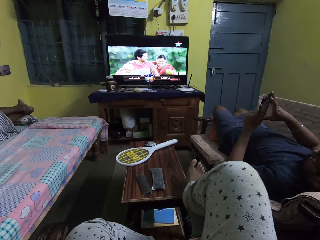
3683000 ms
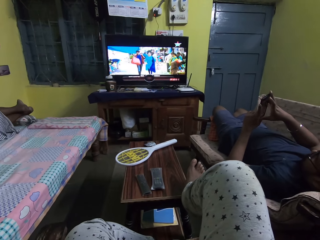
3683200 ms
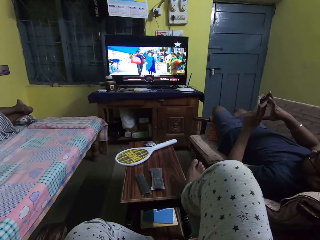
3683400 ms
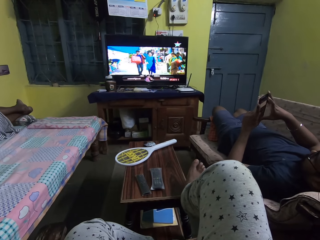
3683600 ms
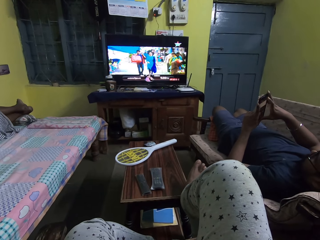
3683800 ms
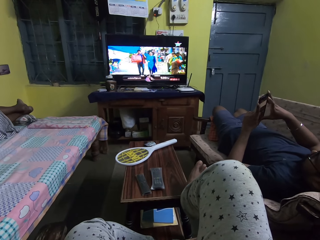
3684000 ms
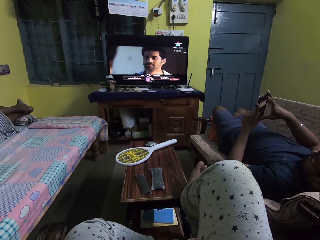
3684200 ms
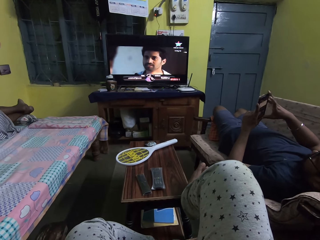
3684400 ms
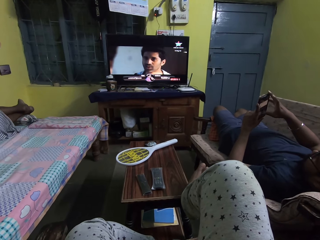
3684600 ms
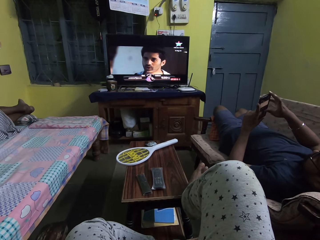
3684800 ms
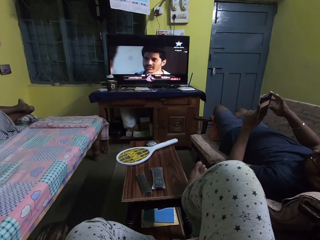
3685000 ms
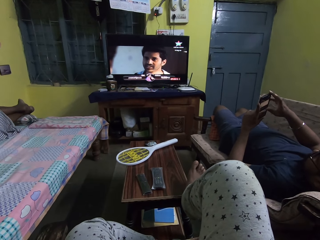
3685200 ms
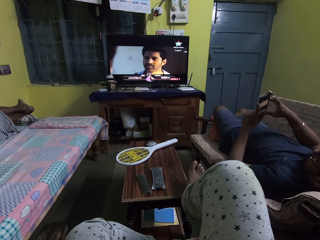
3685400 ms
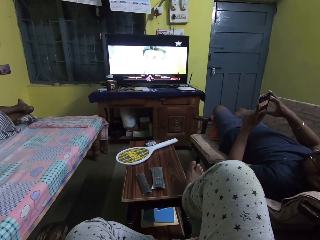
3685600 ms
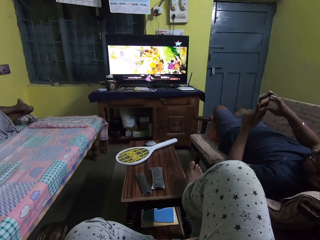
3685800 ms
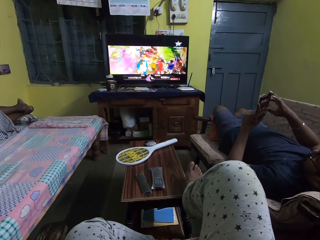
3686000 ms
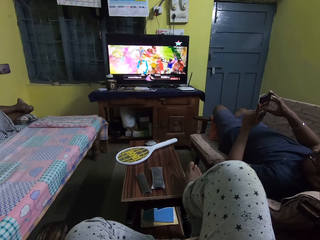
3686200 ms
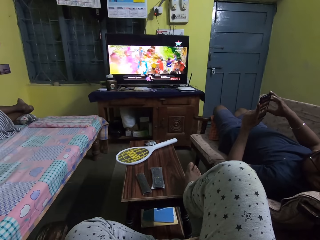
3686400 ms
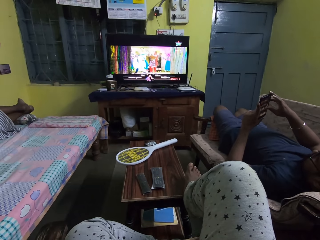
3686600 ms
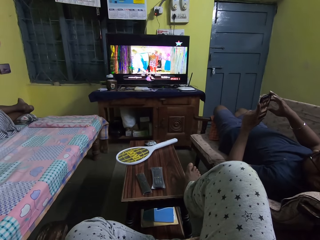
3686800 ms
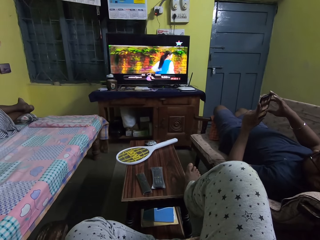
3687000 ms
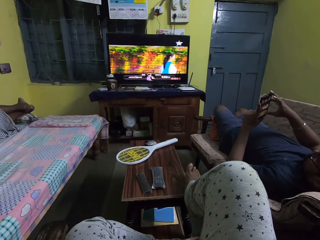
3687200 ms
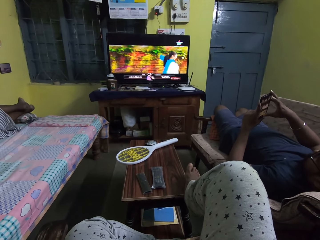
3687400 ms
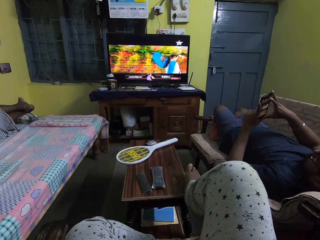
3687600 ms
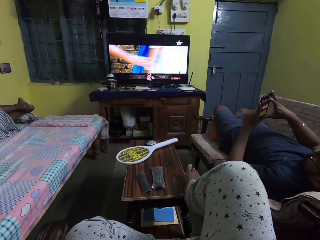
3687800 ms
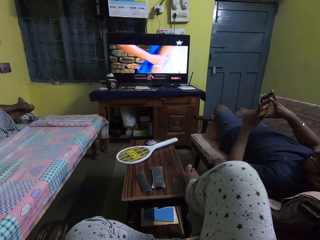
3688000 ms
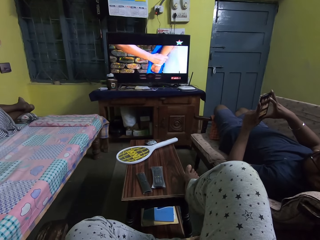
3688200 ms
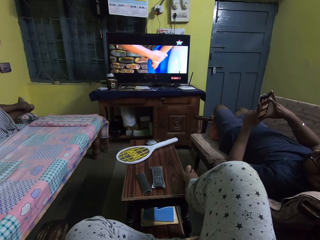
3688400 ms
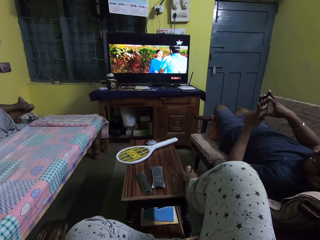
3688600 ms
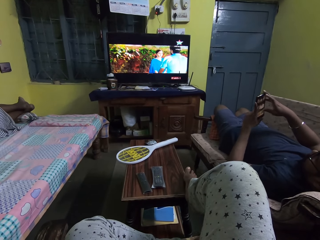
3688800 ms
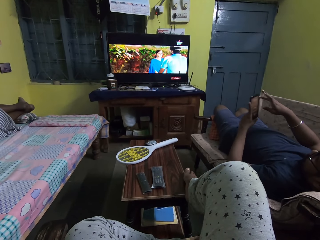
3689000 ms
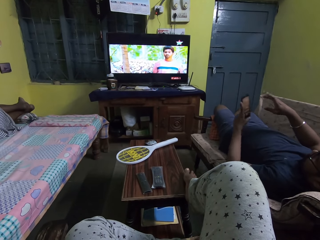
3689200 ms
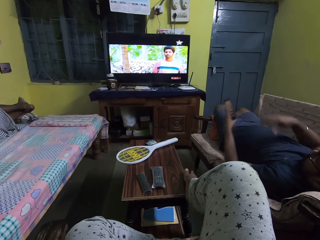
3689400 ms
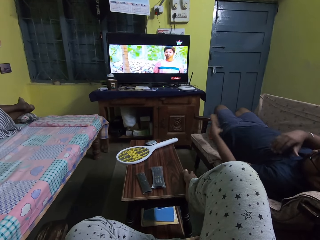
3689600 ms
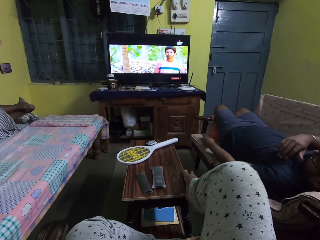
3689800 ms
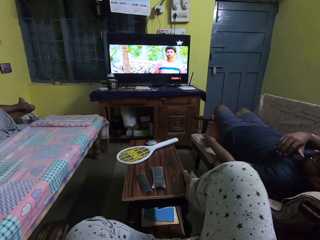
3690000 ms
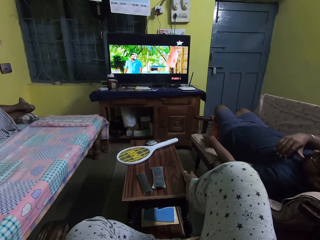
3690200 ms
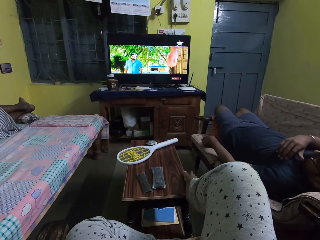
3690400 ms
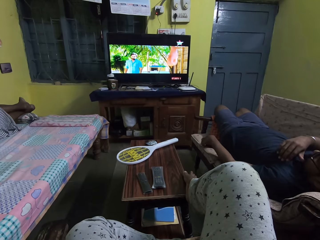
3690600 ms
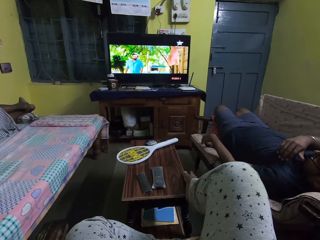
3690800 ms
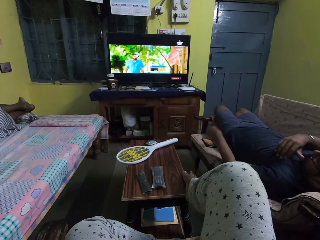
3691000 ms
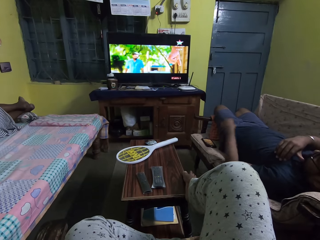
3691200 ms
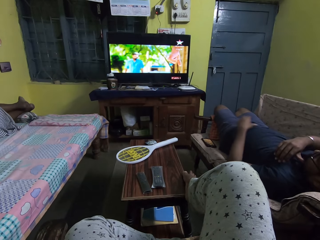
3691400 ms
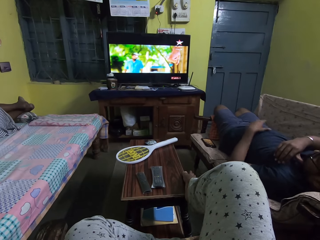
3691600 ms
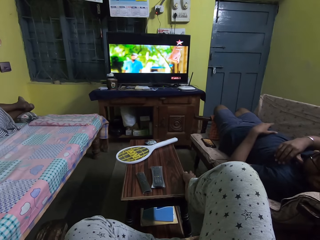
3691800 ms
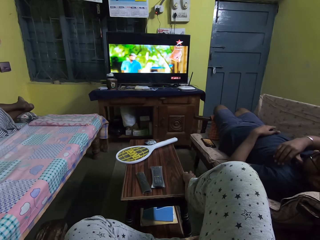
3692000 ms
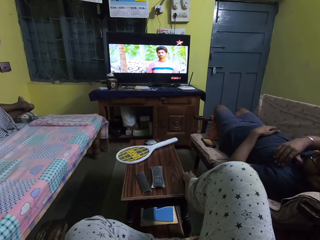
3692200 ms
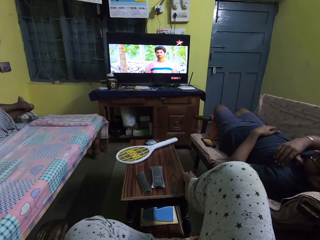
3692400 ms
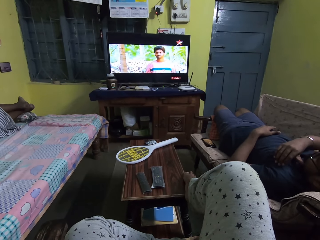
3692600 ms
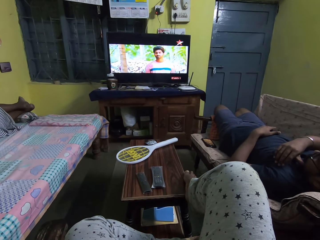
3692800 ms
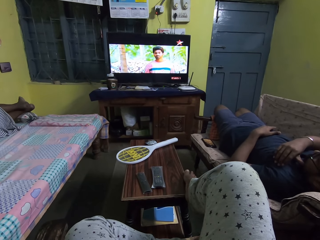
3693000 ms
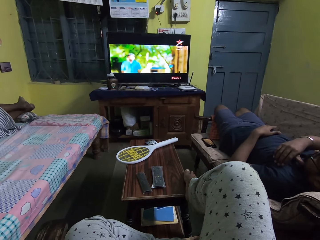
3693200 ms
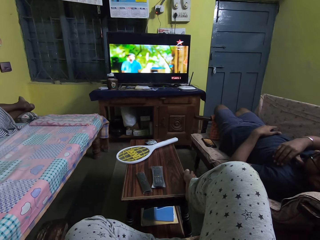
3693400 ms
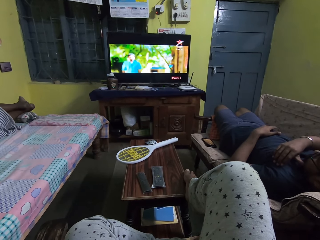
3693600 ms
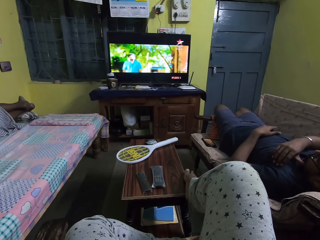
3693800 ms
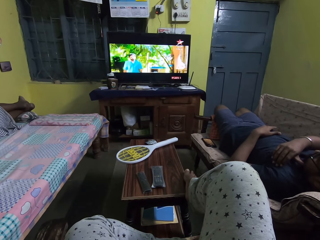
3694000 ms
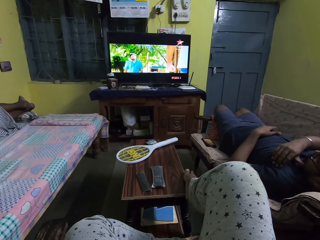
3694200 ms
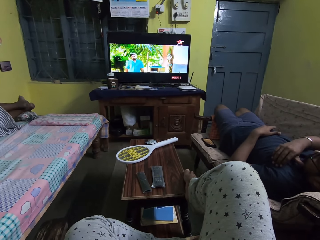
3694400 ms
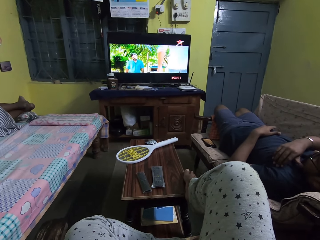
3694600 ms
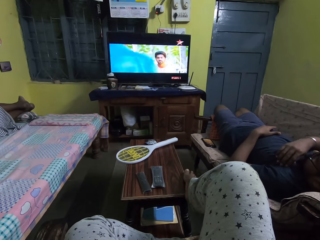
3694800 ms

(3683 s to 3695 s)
The camera wearer lifts a leg. A man drops the phone in his left hand on the chair. The man places his left hand on his belly.

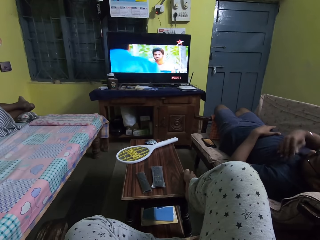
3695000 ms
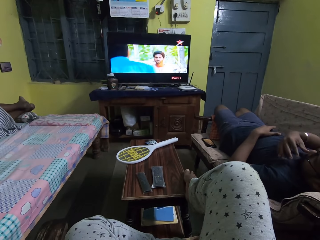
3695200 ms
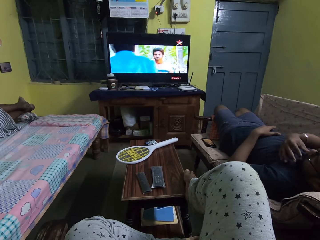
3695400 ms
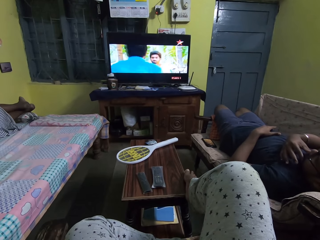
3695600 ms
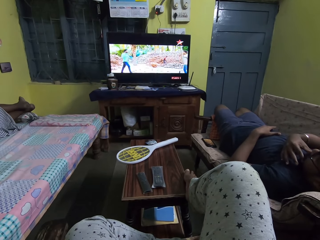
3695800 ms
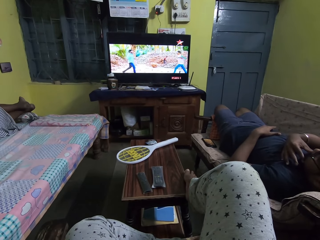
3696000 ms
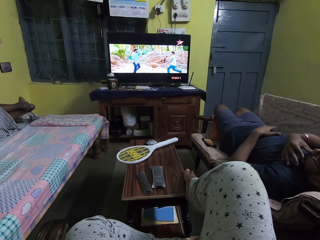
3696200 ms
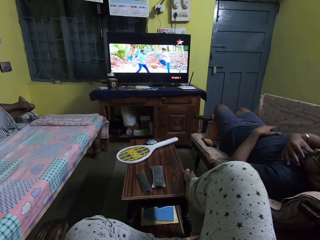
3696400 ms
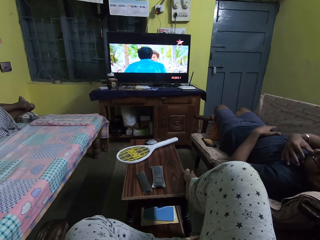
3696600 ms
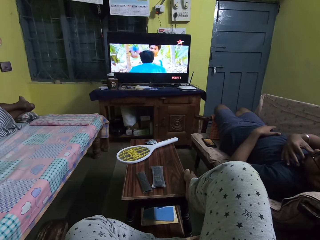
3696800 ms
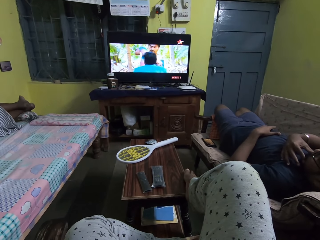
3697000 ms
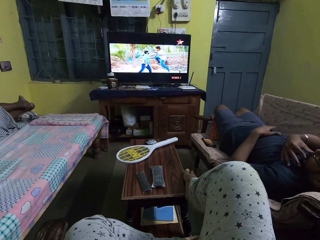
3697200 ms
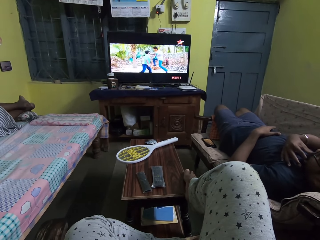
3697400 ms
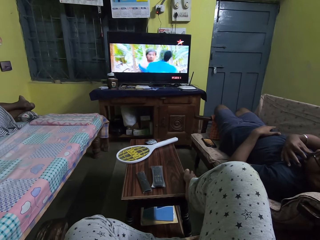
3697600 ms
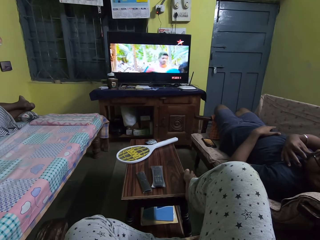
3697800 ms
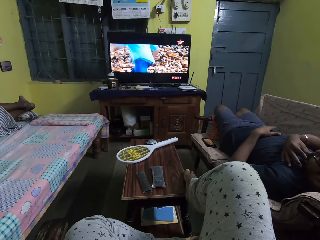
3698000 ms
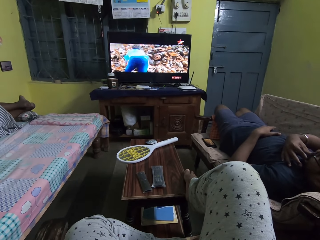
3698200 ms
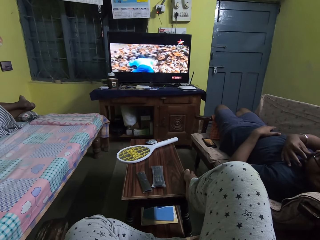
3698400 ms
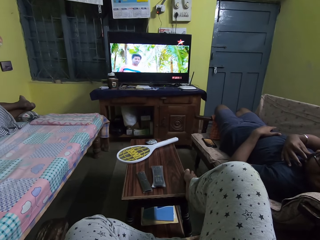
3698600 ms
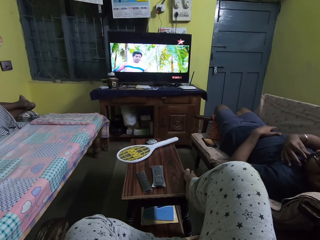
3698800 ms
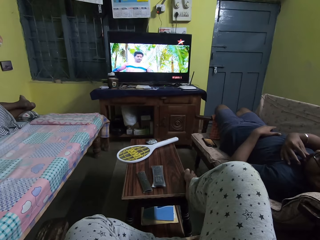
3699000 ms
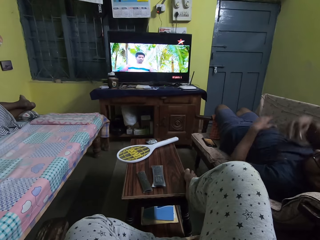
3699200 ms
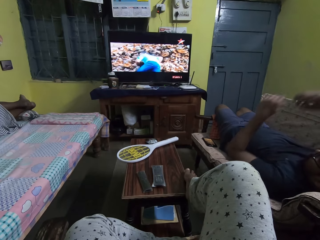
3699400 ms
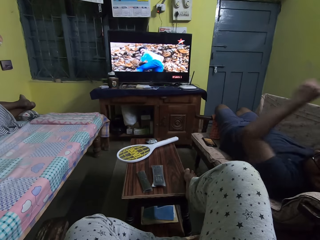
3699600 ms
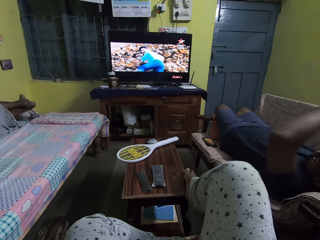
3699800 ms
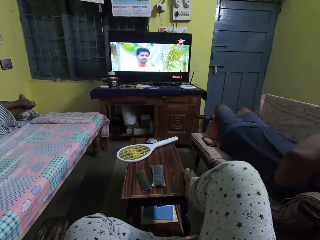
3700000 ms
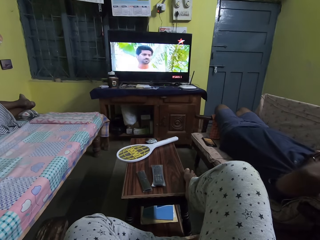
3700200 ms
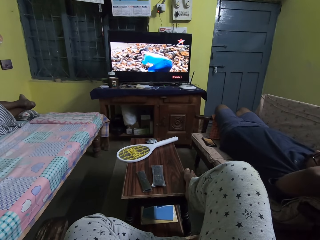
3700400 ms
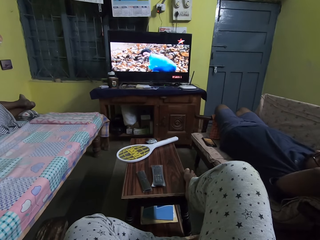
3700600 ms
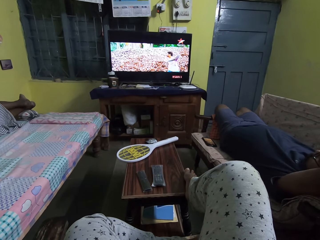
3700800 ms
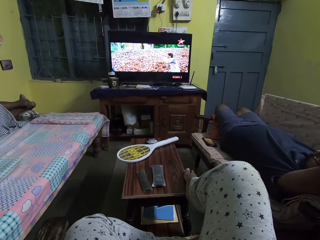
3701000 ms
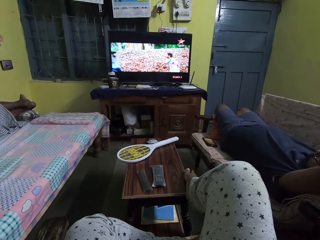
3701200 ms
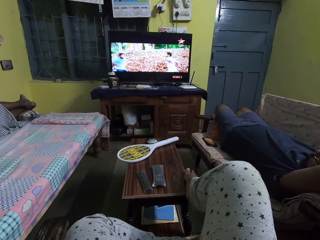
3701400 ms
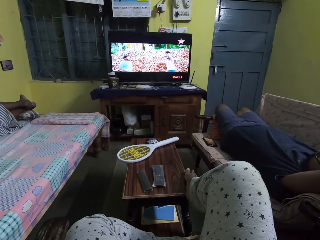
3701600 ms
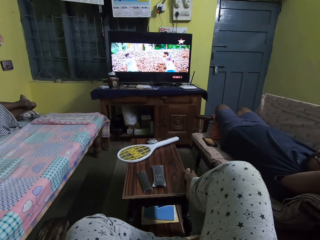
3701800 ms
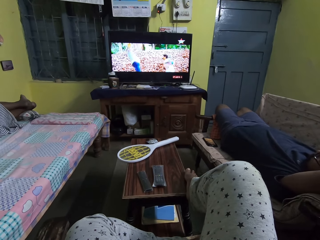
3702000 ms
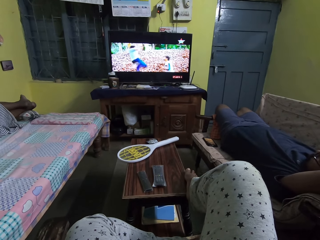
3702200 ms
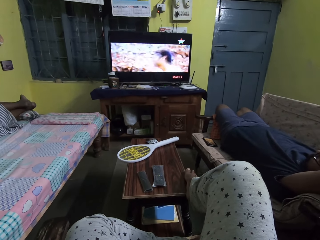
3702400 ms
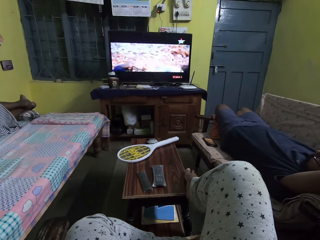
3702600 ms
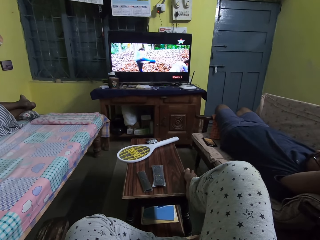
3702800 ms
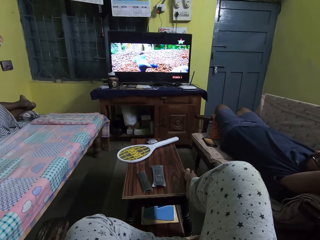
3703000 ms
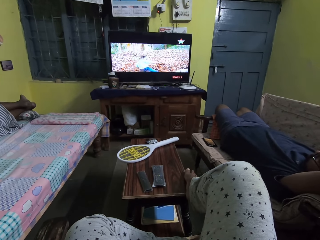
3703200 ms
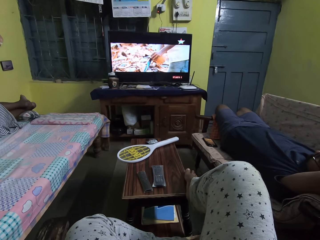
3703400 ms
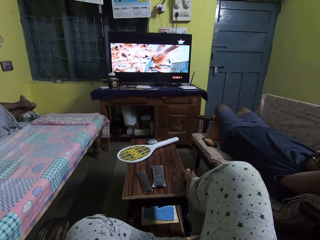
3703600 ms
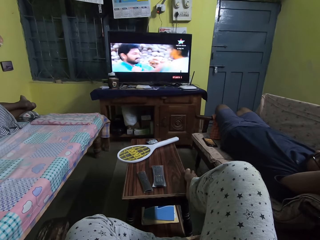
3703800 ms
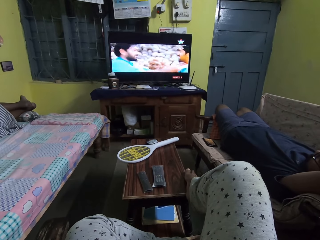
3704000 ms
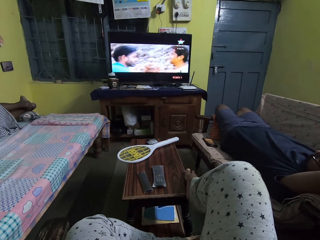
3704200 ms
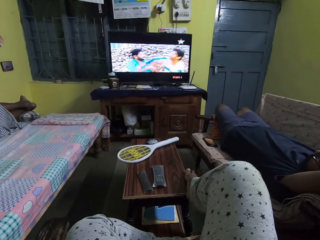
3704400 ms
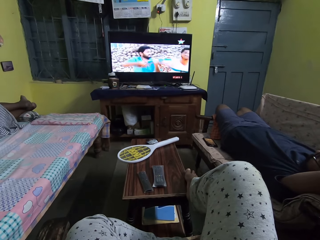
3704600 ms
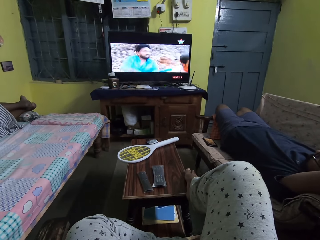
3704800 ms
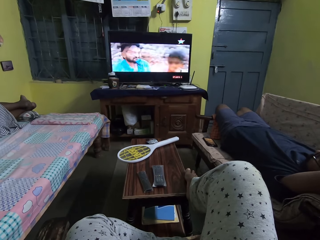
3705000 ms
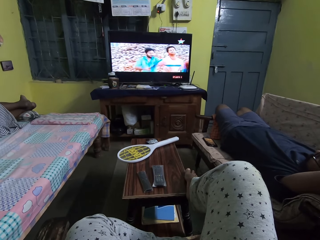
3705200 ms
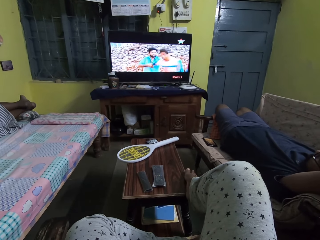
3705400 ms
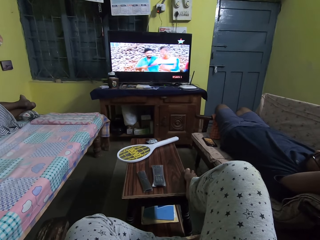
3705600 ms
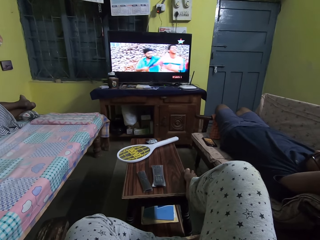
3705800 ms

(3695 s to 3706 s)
A man touches his beard. The man cleans his mouth with his right hand. The man lifts his hands and places both hands on an arm rest of the chair. Another man watches a TV in the room.
